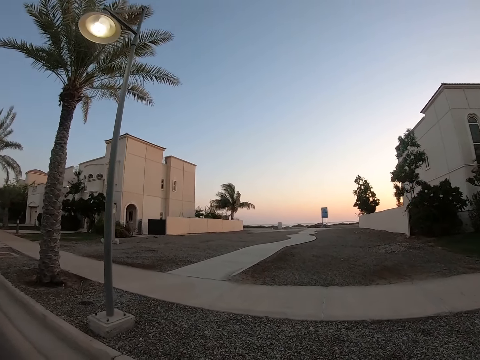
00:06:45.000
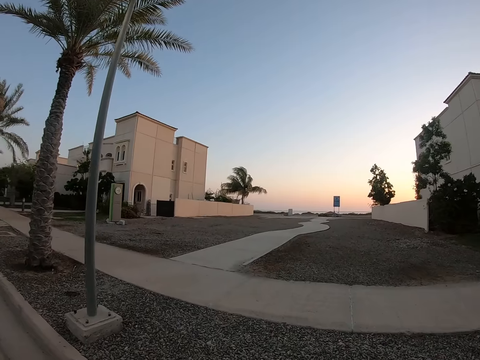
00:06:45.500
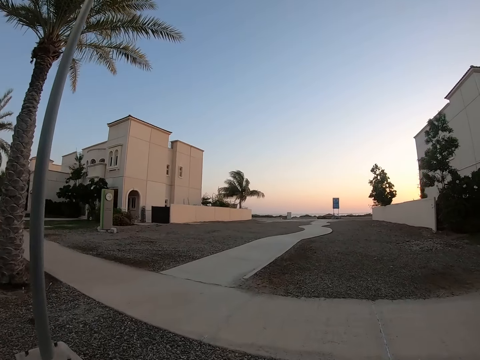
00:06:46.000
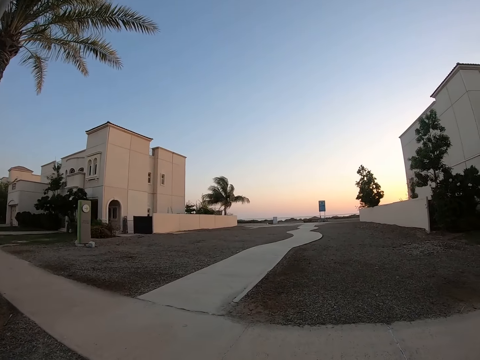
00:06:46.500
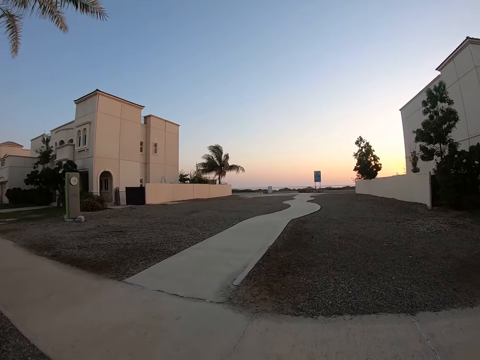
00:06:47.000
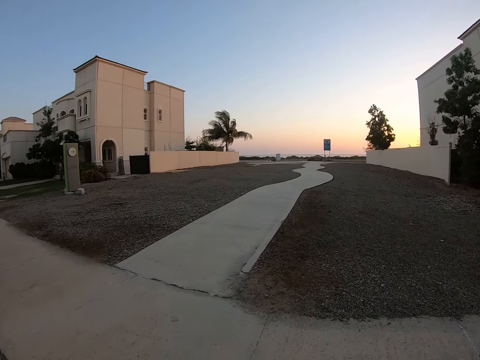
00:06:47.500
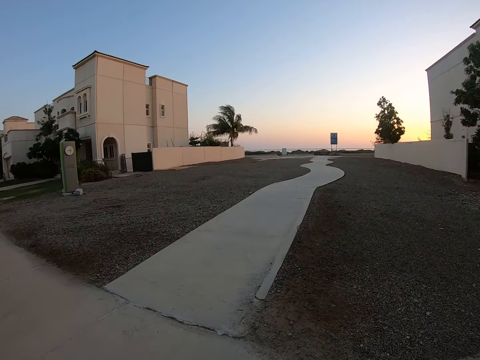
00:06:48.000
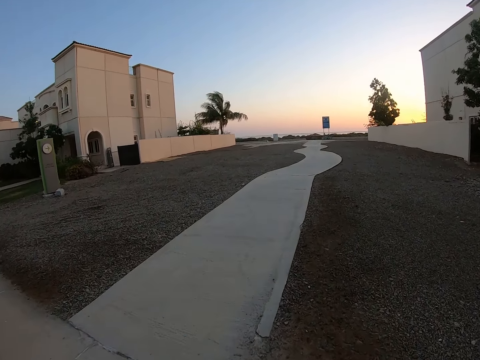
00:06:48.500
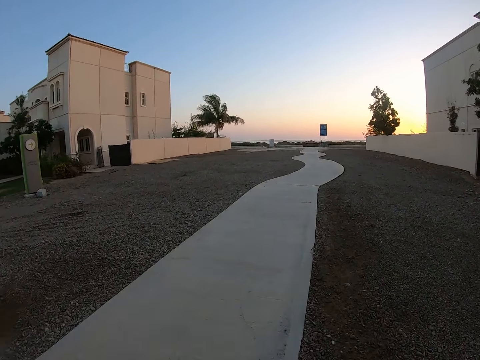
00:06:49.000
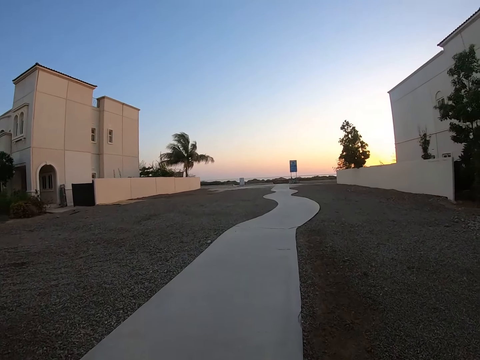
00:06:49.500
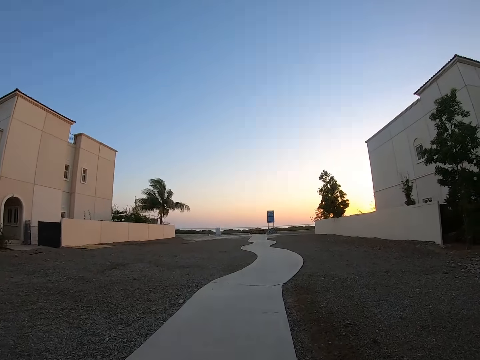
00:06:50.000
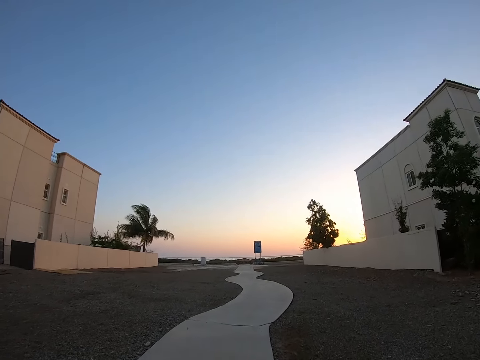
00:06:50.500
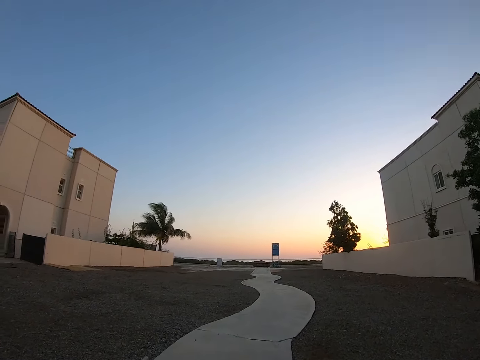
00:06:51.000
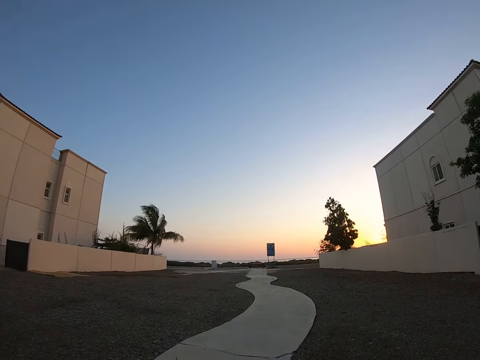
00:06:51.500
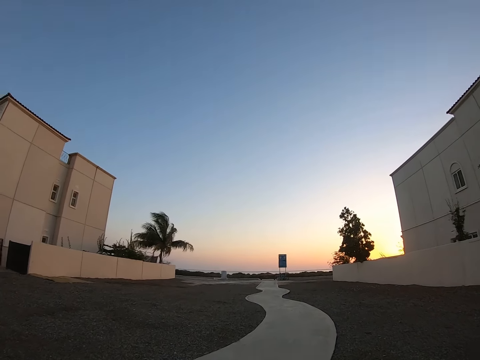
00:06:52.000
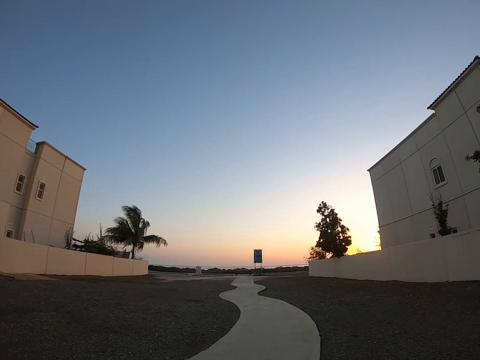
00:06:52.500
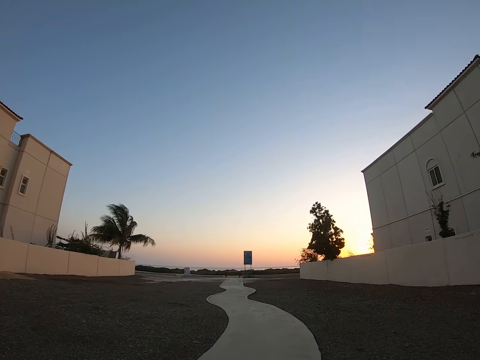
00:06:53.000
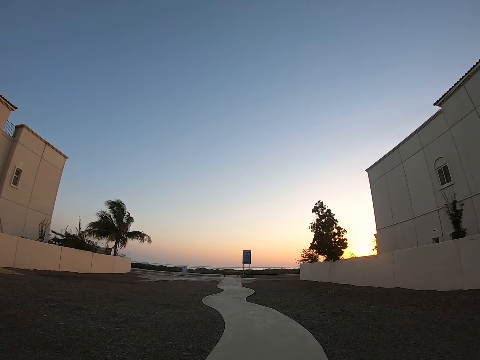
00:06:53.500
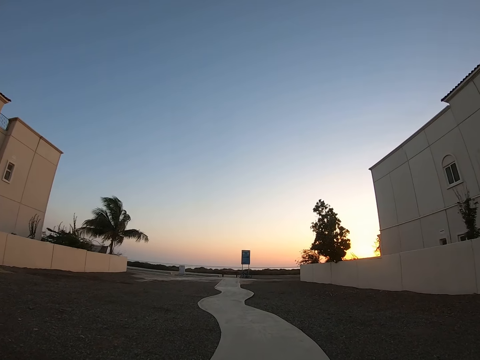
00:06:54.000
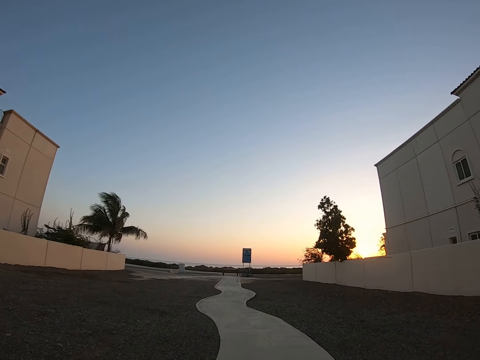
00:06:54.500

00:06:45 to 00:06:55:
The camera wearer walks around.

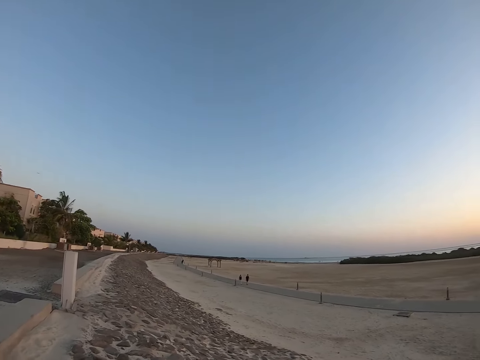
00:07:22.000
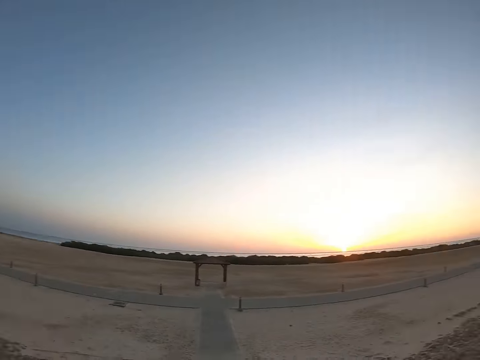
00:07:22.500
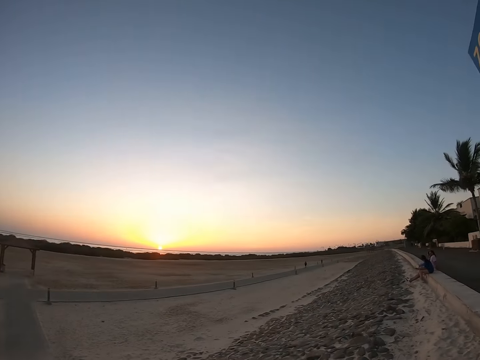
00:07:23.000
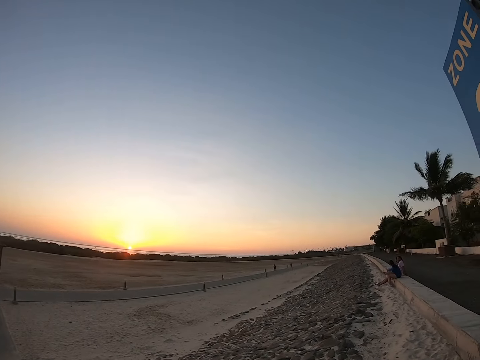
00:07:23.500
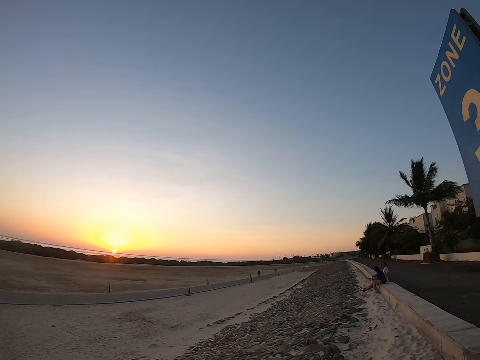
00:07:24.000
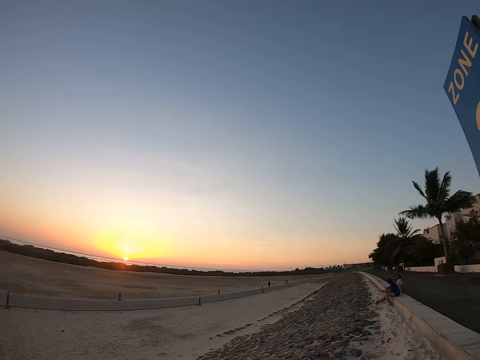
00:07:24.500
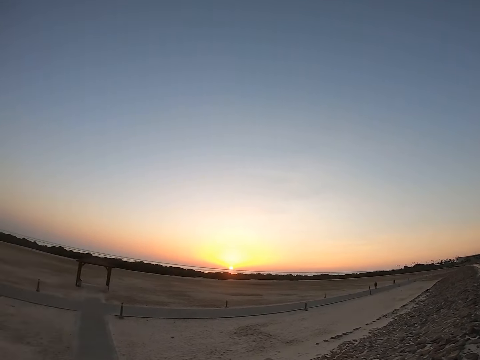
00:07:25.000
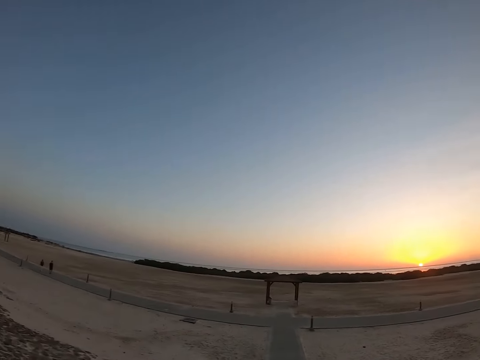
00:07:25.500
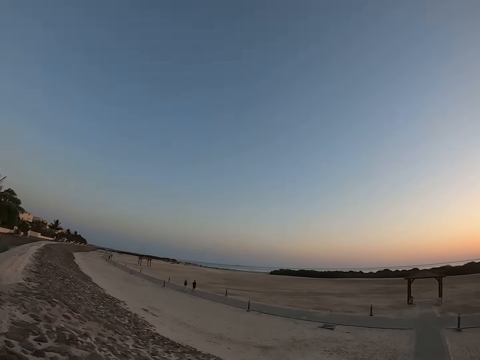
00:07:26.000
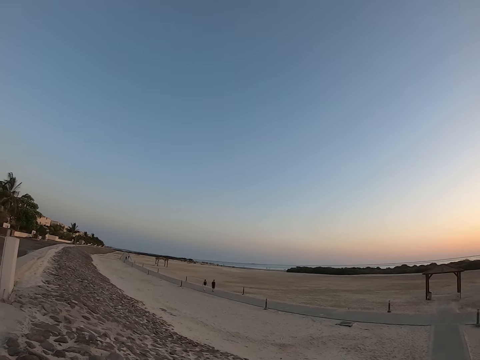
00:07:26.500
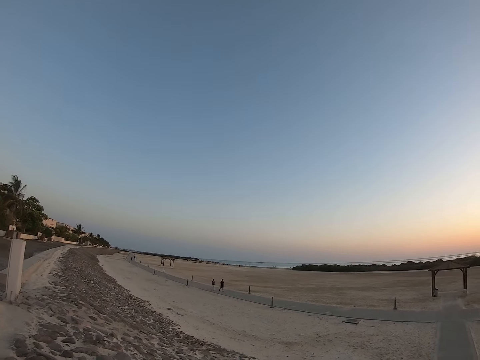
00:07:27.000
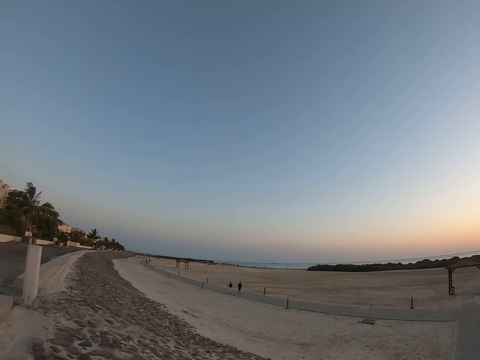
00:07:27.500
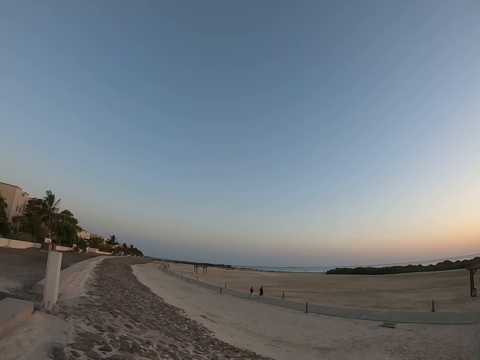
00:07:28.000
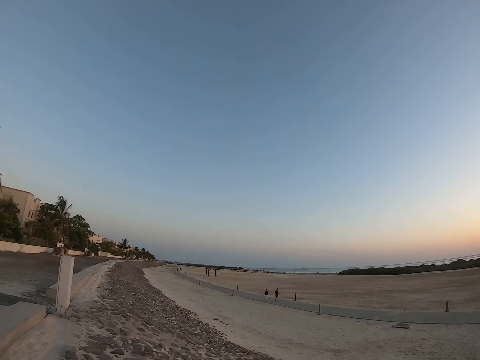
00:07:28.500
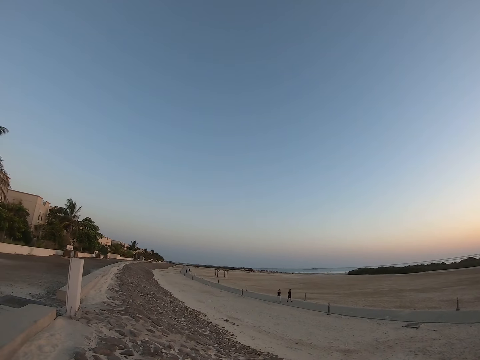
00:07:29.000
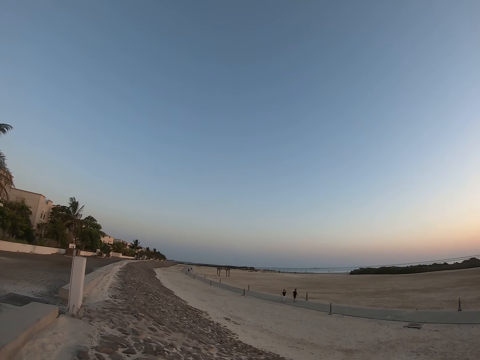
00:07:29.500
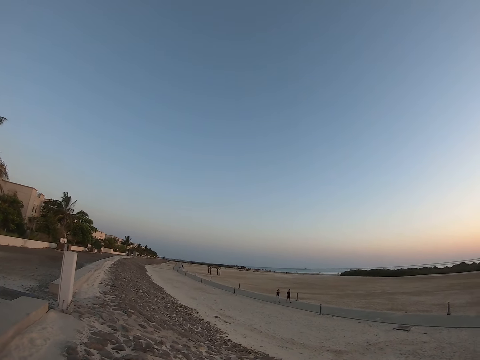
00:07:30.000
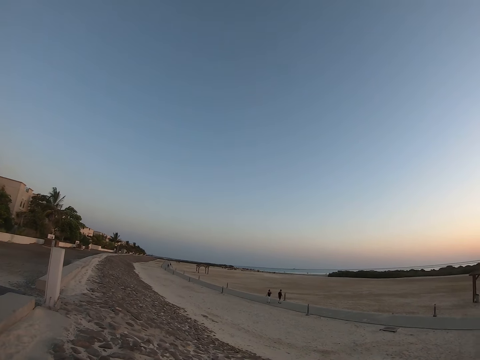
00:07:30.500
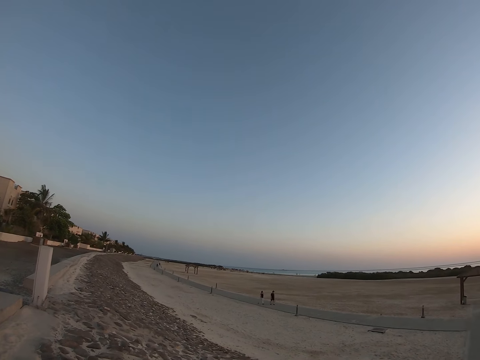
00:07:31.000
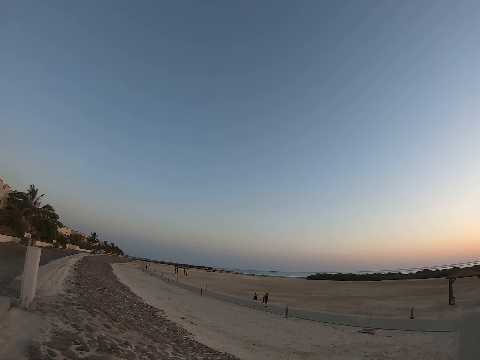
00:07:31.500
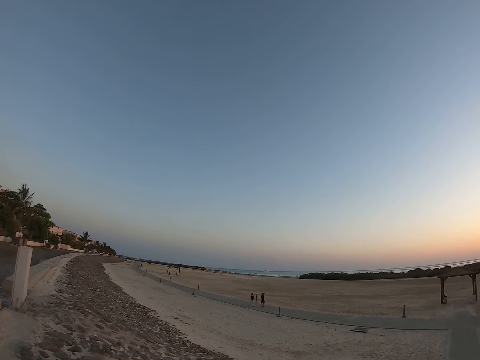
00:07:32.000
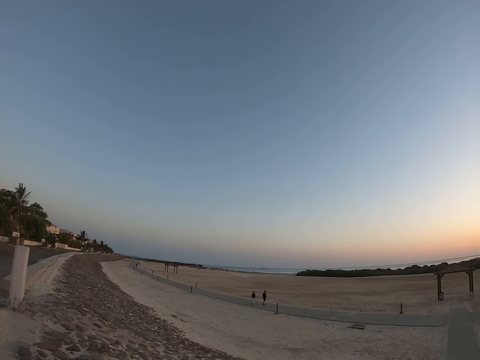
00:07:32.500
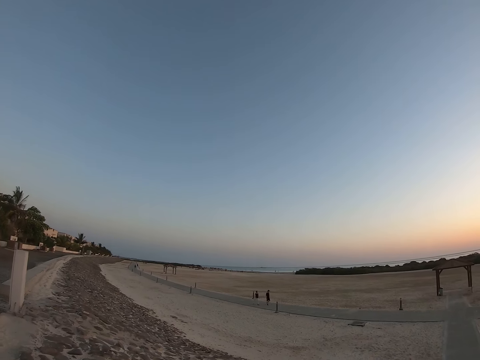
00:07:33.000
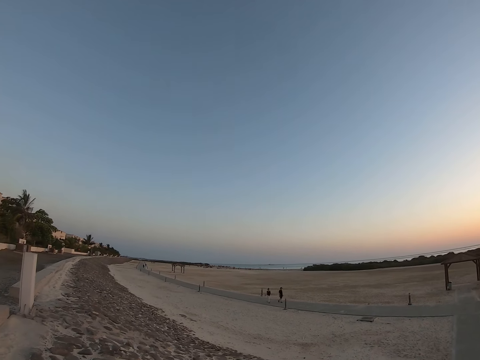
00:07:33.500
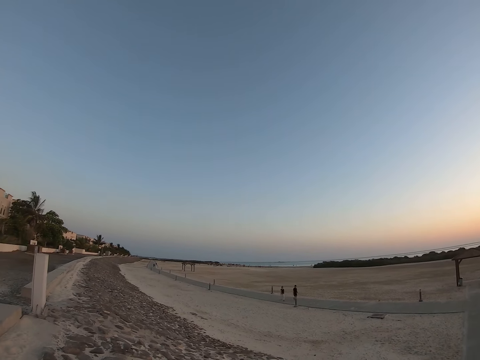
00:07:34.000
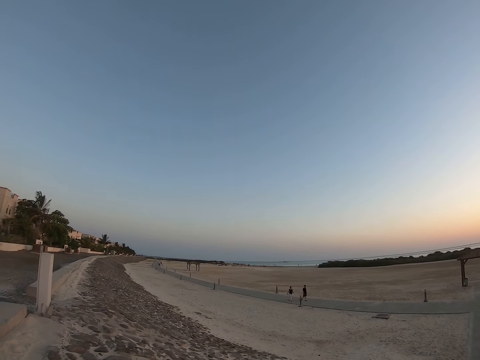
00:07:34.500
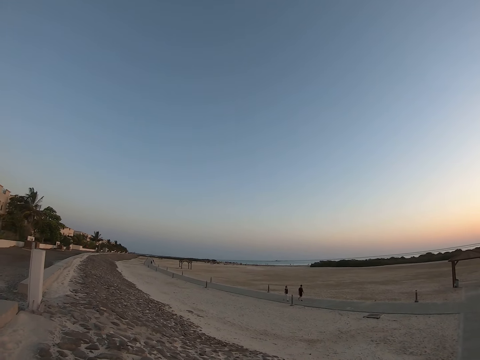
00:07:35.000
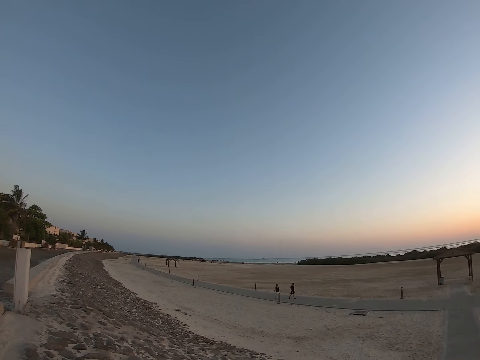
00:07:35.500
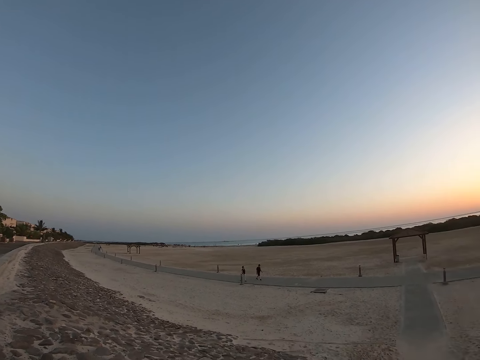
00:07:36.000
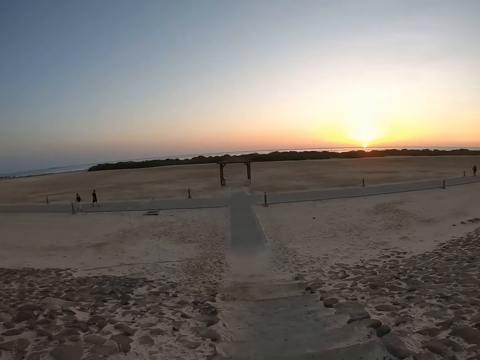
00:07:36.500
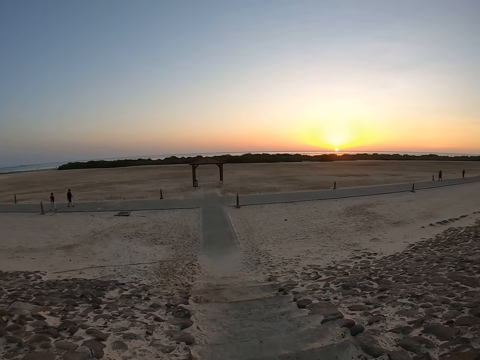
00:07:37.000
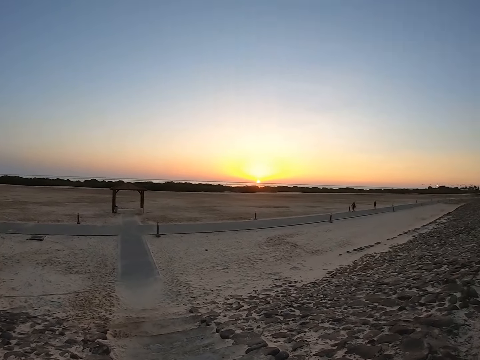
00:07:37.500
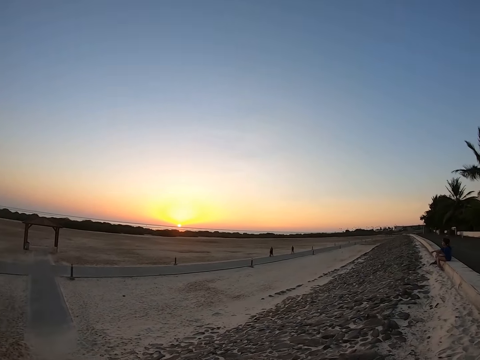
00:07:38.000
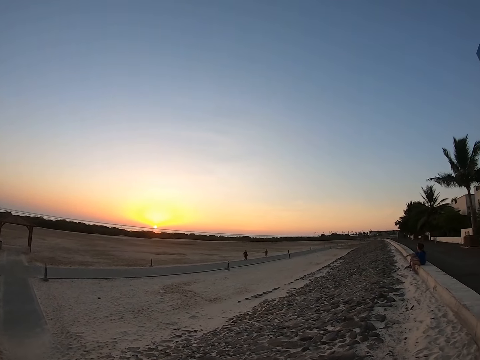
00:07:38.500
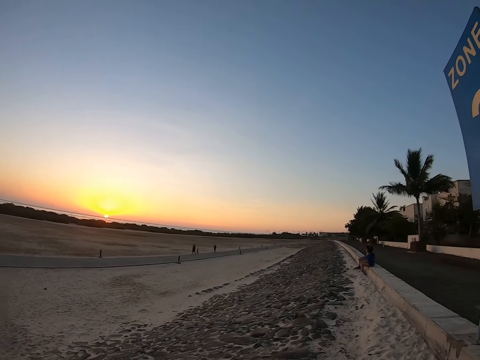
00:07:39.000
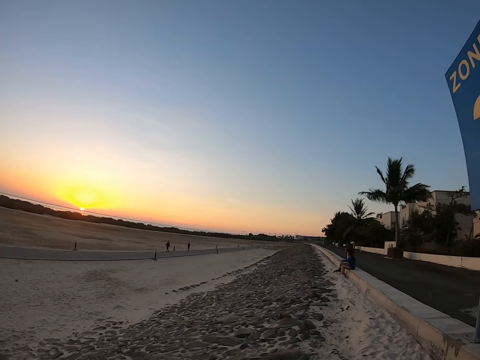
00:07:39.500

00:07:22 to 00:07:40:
The camera wearer turns the camera. They look around. They stop walking.
